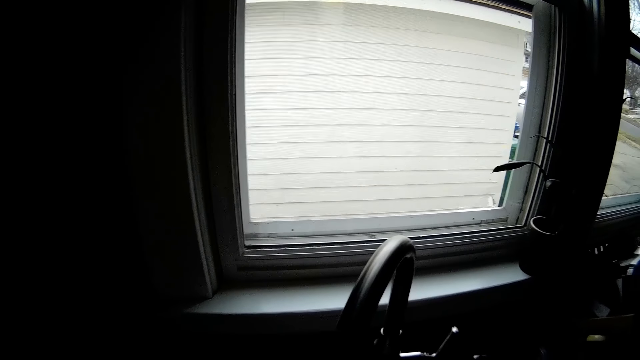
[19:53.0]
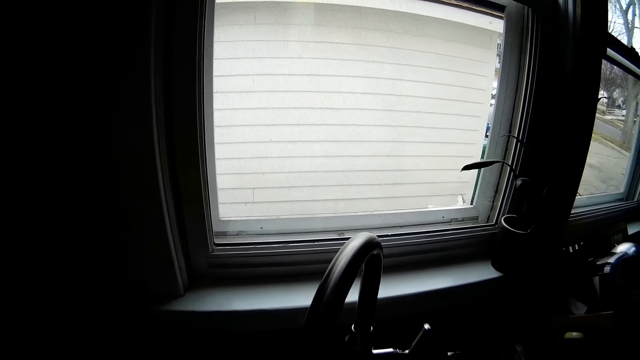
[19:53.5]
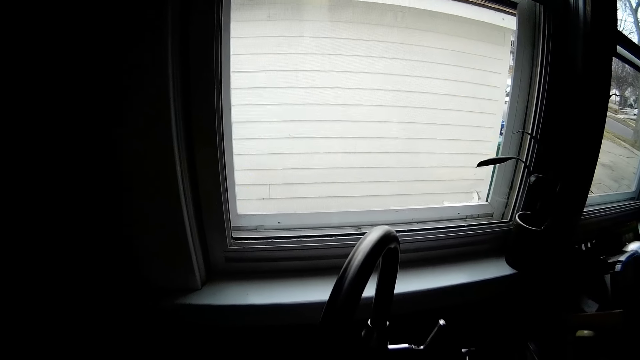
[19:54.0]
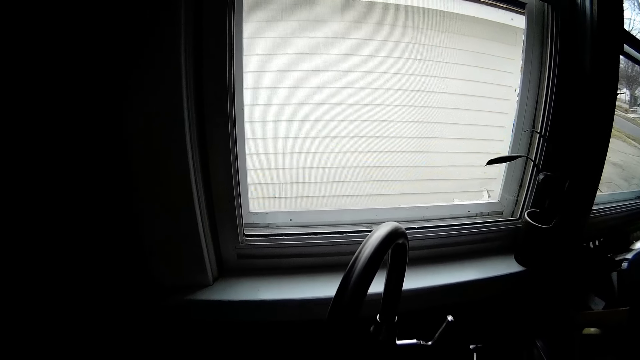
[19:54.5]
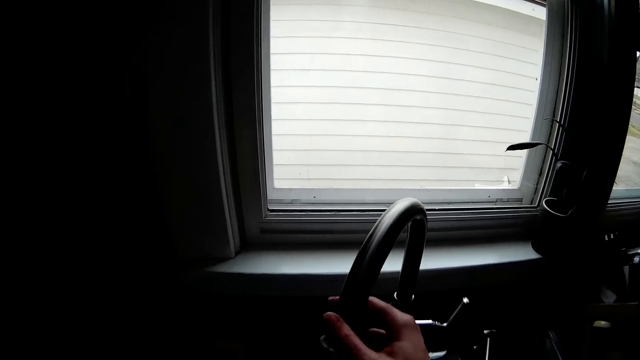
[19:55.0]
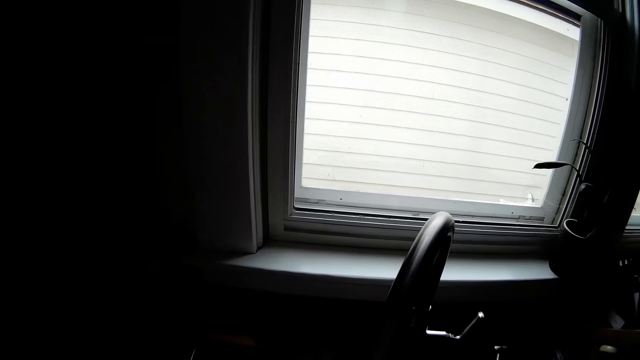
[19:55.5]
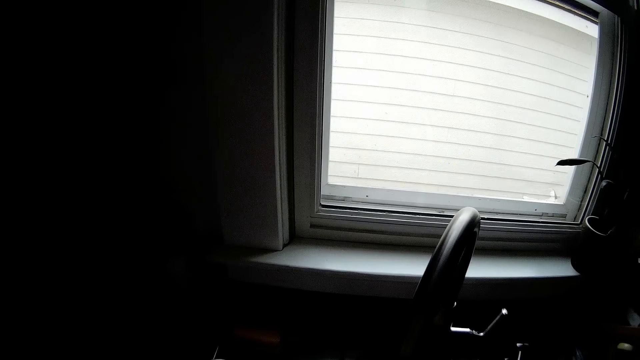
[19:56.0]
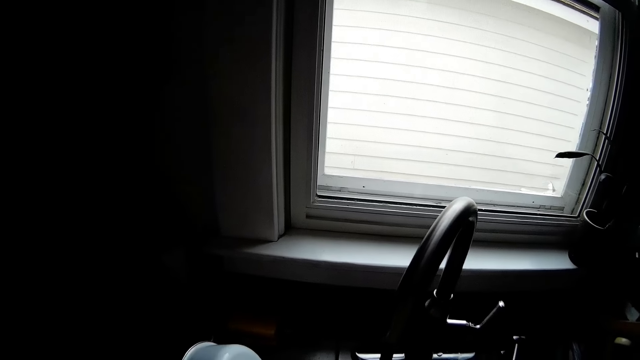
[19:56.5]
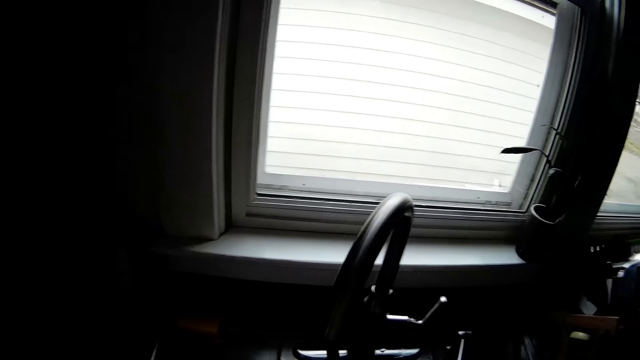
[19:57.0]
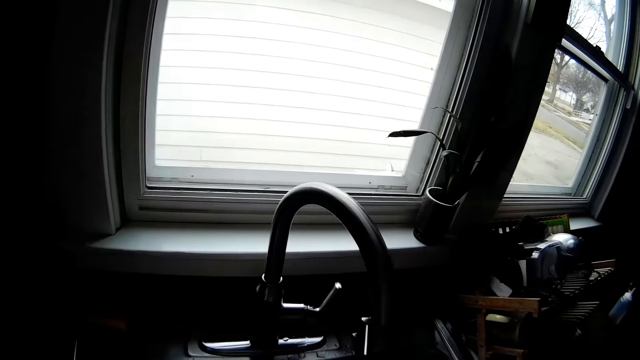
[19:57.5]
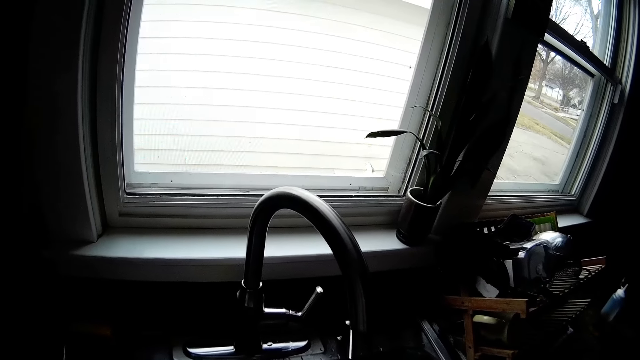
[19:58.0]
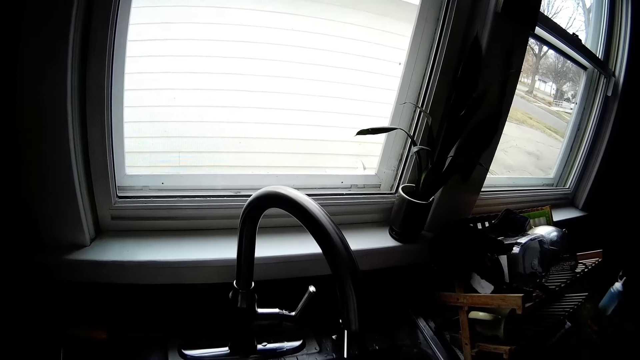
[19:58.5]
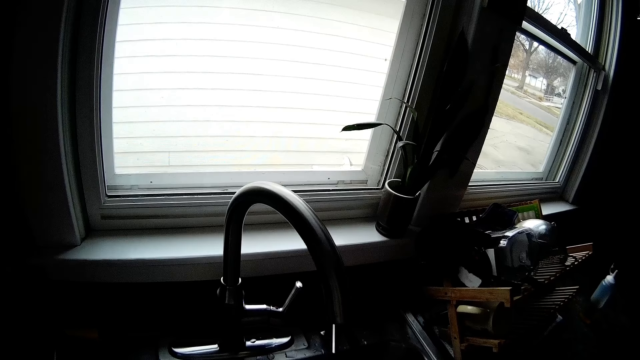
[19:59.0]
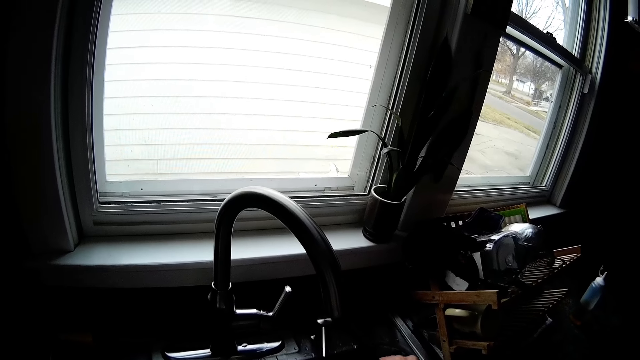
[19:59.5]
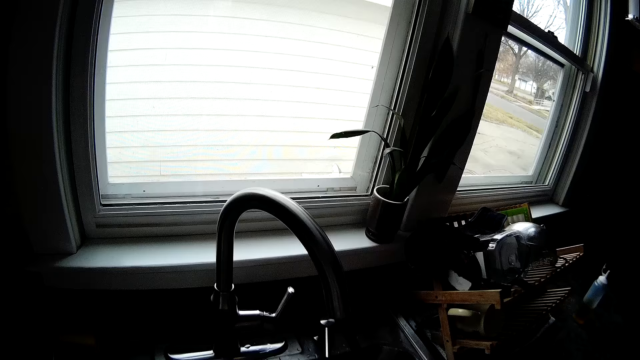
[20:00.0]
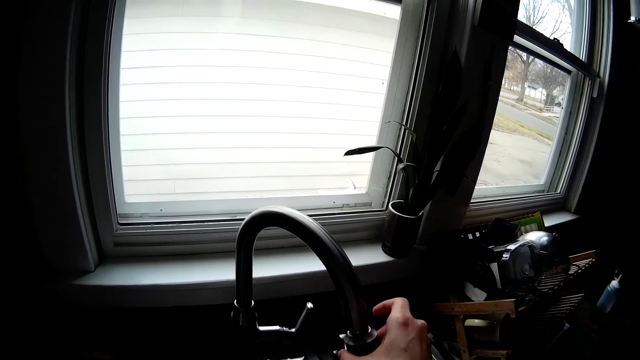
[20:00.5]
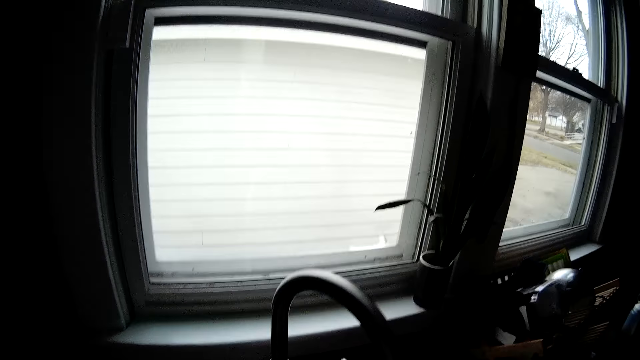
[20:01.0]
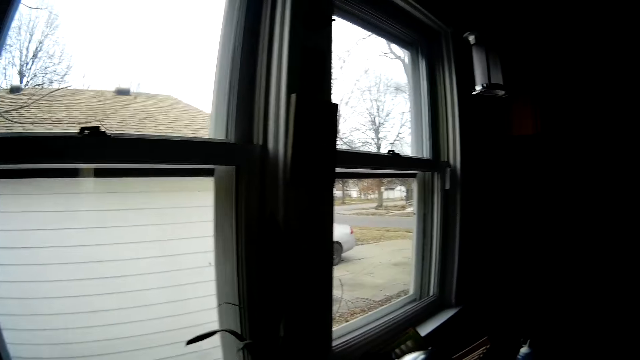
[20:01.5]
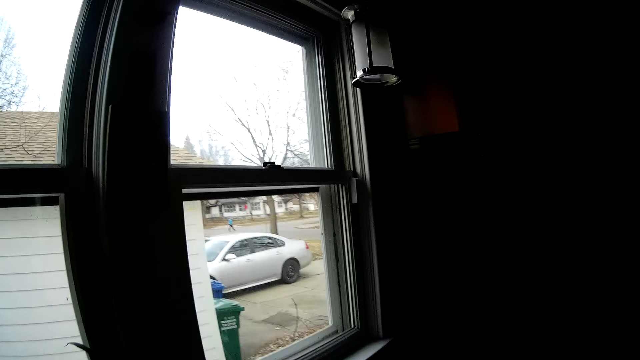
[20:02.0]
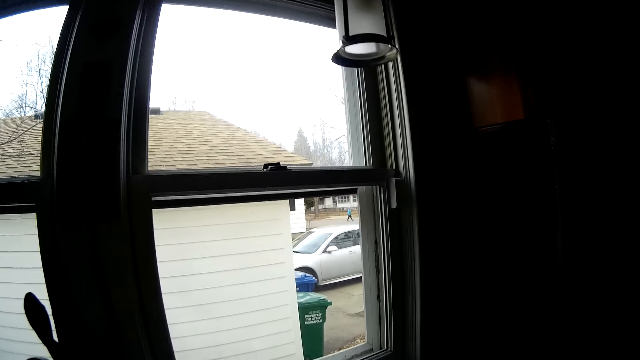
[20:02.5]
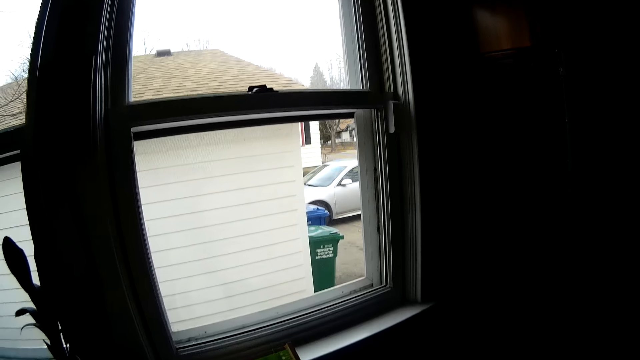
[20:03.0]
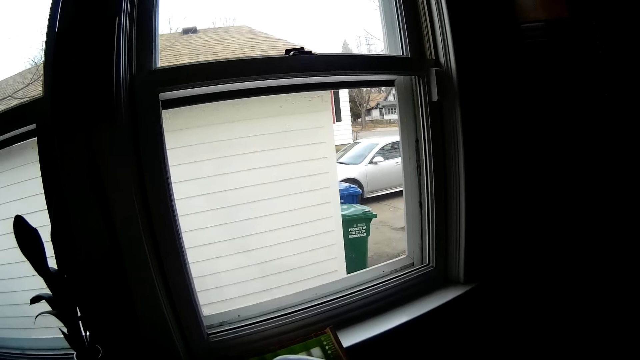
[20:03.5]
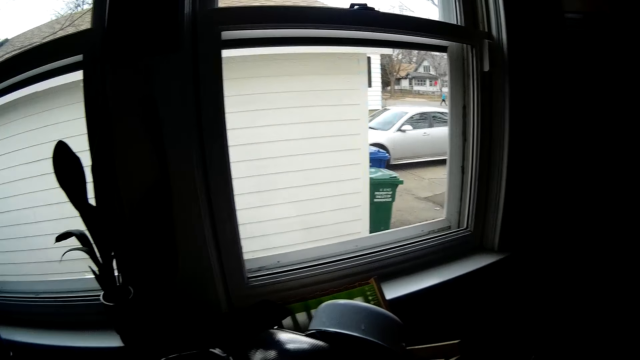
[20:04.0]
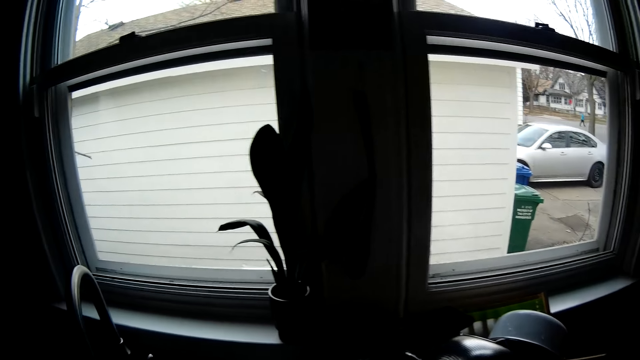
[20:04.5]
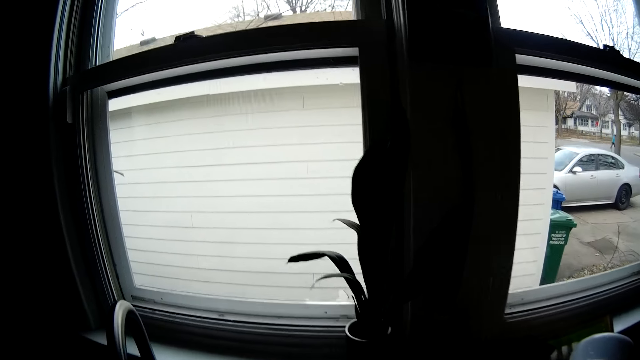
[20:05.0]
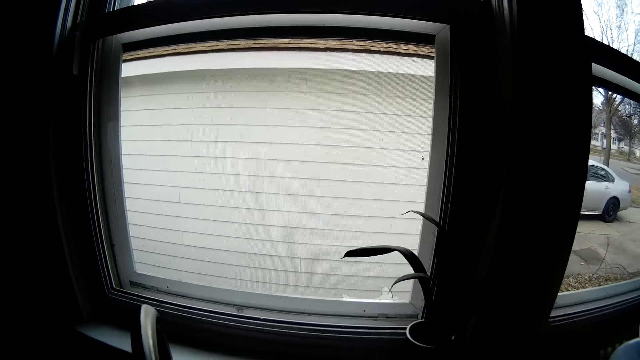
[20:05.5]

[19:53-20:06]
The camera wearer pulls the tap with the right hand. They adjust the faucet with his right hand. They move the tap to the other side. They close the tap with a tap cover in her right hand. They move the right hand. They move to the utensil rack side.

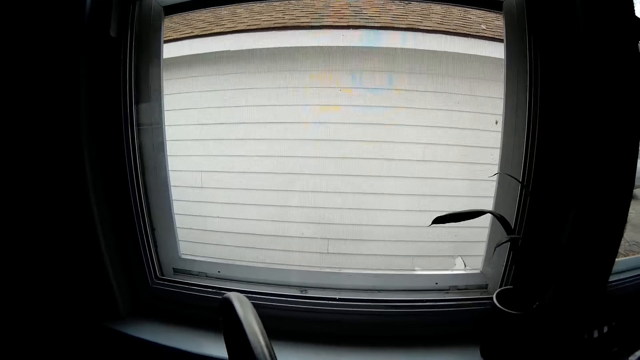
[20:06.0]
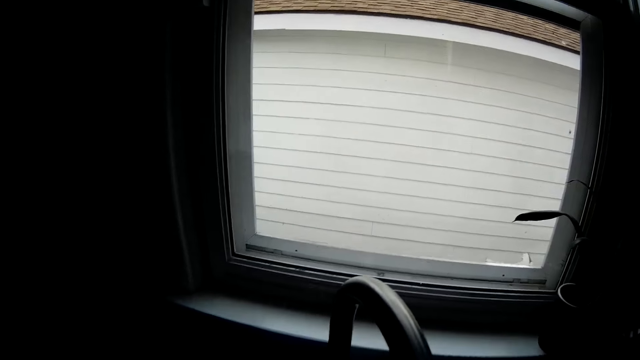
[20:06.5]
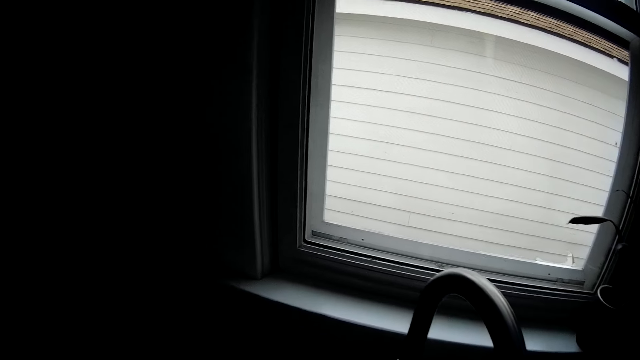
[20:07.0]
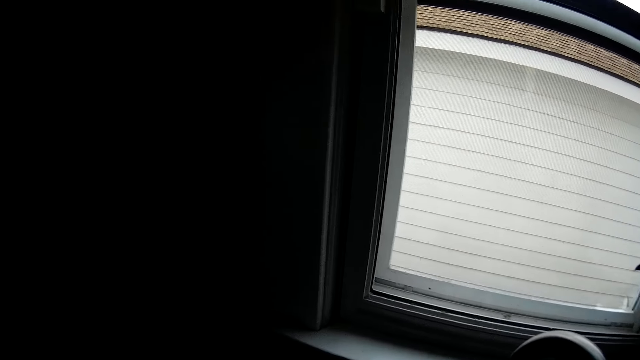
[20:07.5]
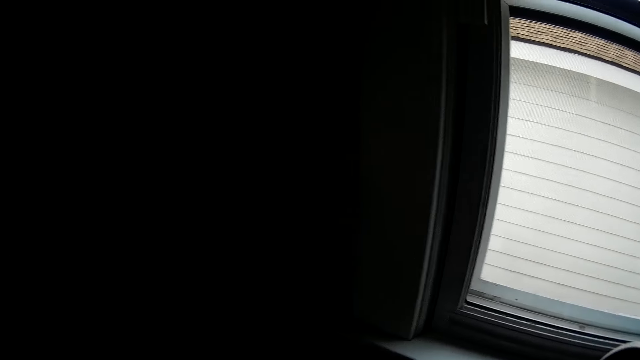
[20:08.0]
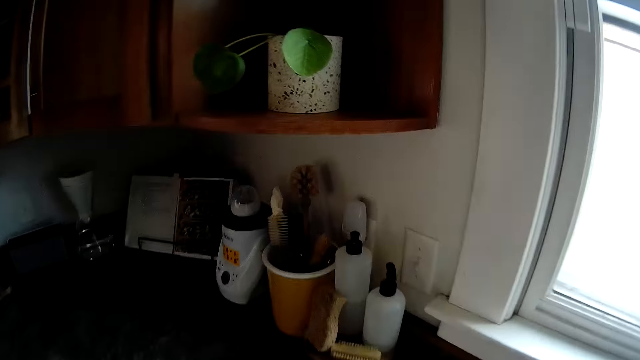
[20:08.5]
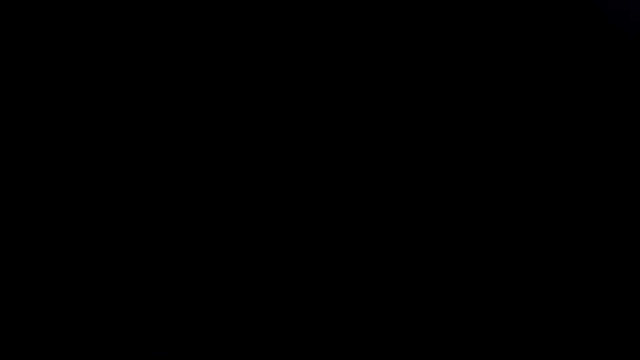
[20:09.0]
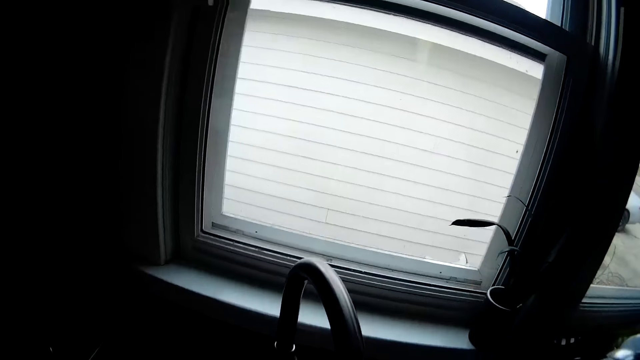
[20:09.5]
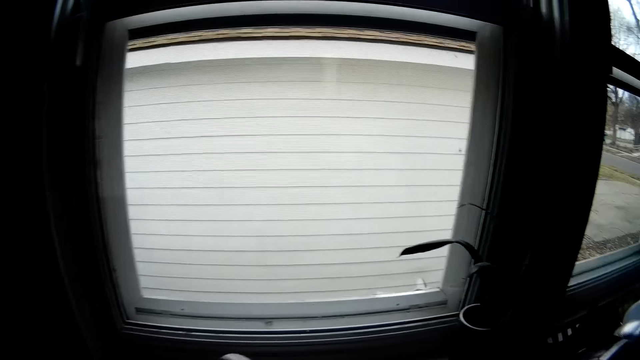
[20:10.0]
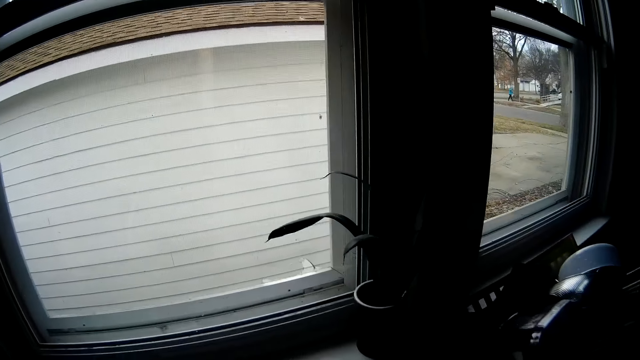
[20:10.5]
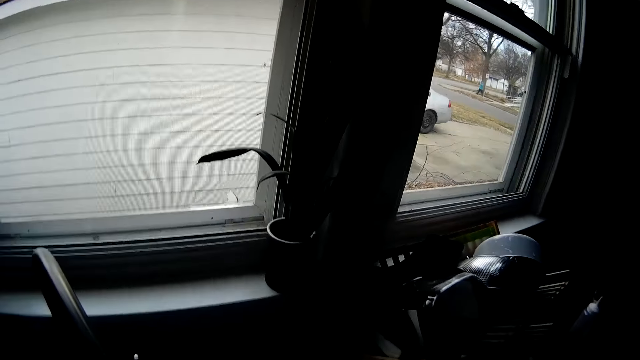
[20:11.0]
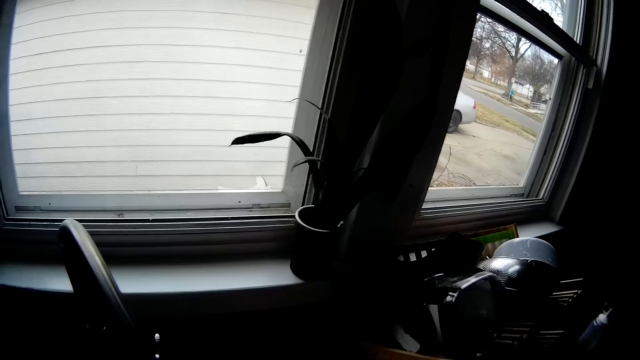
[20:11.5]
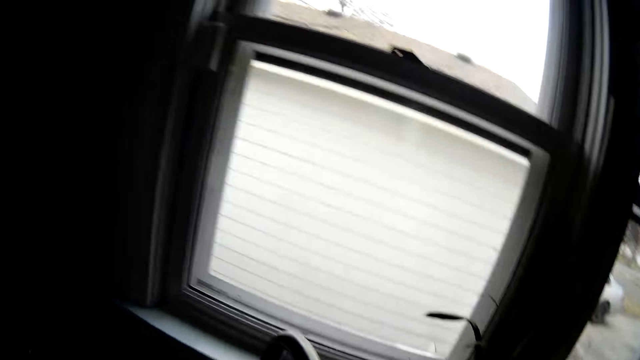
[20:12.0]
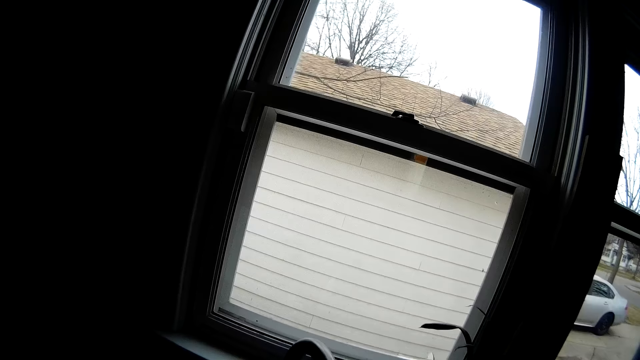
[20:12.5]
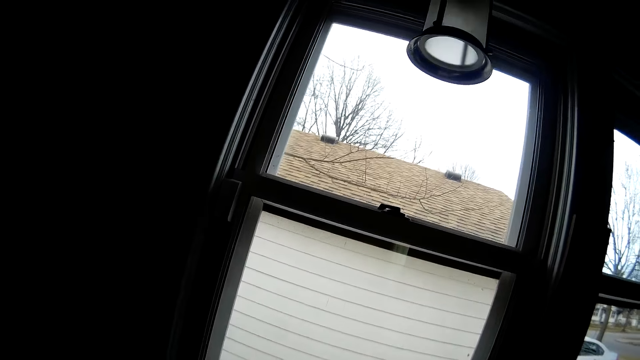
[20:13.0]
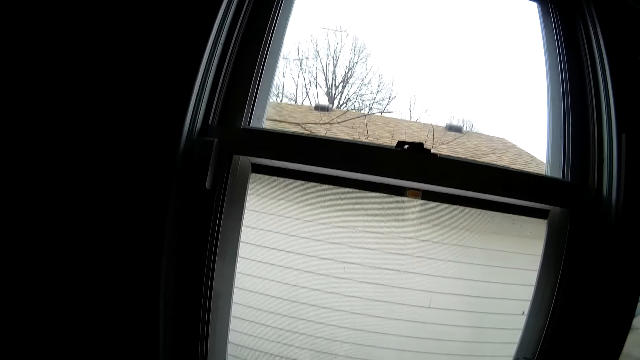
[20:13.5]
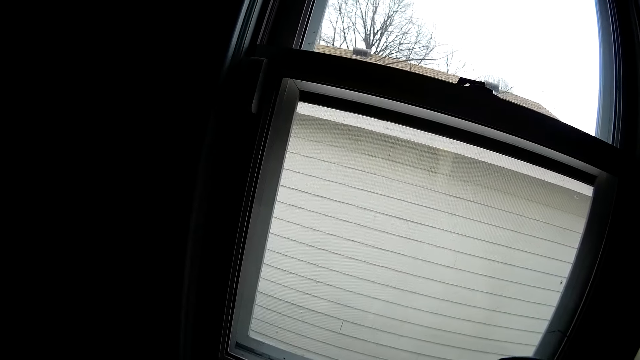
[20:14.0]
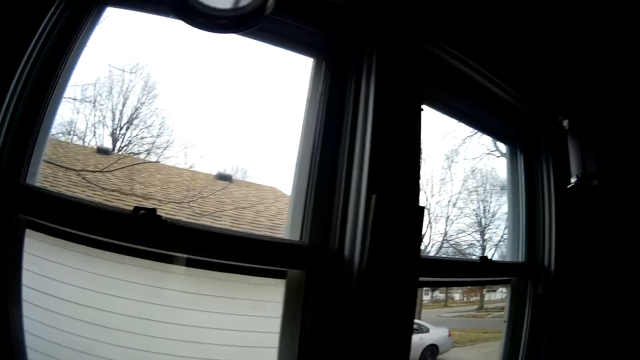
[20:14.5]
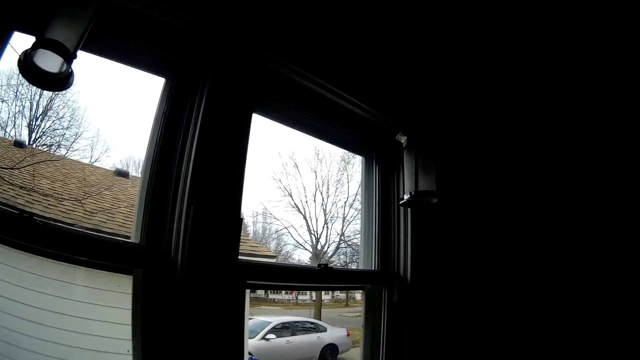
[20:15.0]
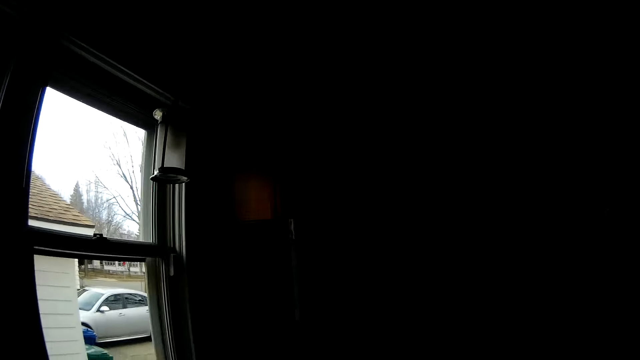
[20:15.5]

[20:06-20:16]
The camera wearer moves to the sink. They look at the opaque bottom window. They look at the top window.
